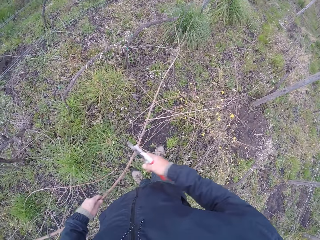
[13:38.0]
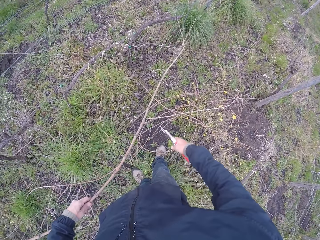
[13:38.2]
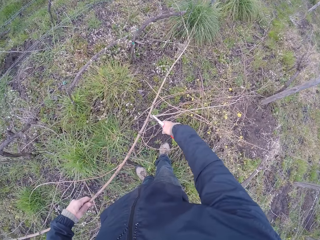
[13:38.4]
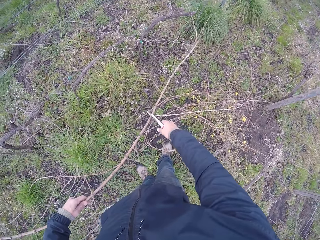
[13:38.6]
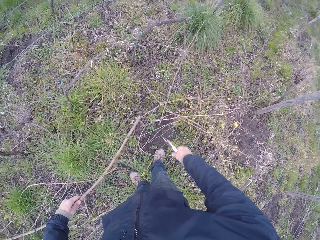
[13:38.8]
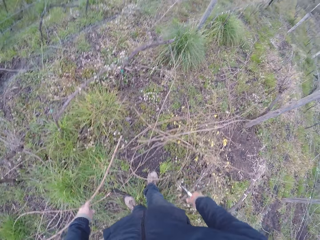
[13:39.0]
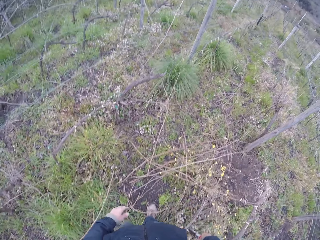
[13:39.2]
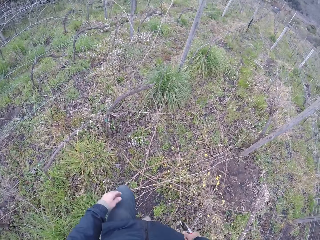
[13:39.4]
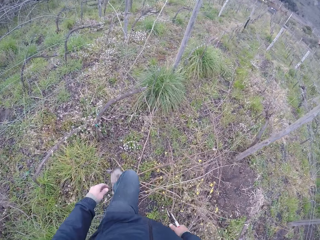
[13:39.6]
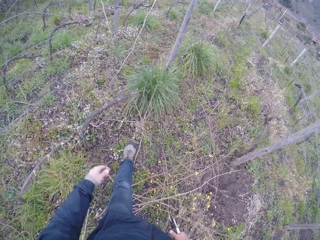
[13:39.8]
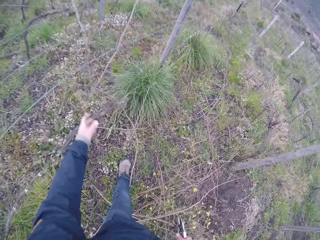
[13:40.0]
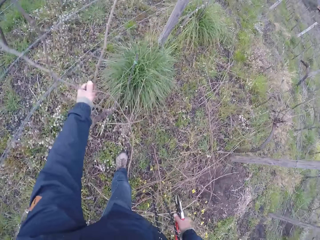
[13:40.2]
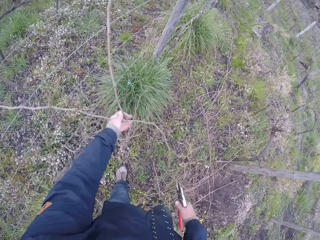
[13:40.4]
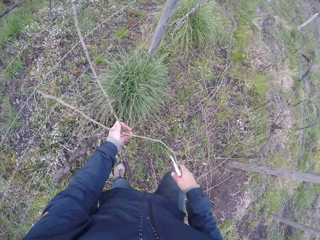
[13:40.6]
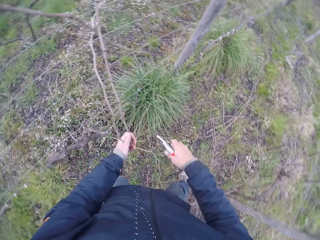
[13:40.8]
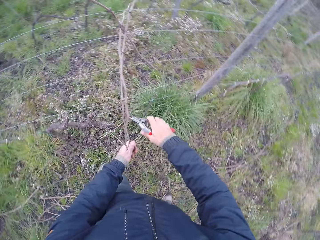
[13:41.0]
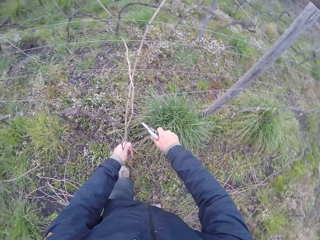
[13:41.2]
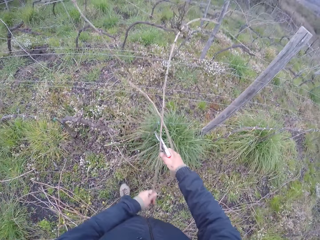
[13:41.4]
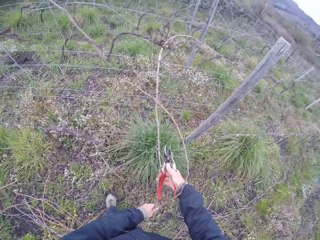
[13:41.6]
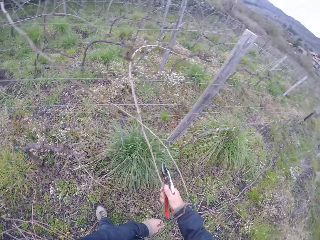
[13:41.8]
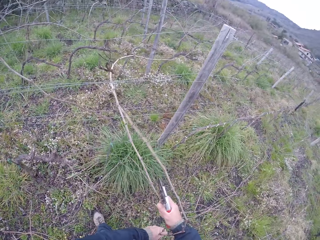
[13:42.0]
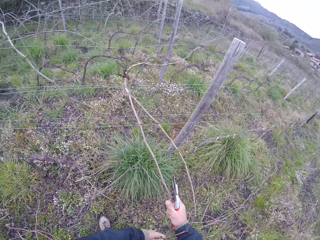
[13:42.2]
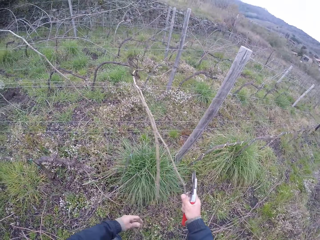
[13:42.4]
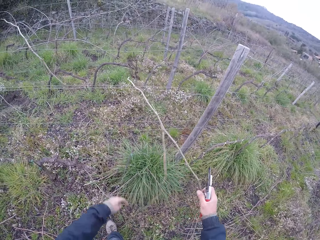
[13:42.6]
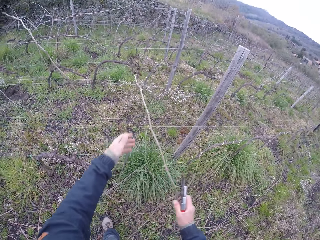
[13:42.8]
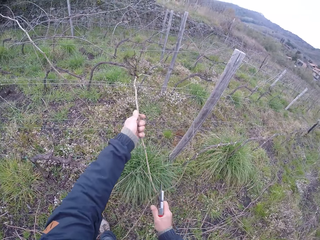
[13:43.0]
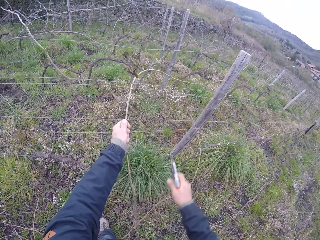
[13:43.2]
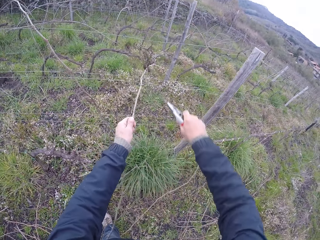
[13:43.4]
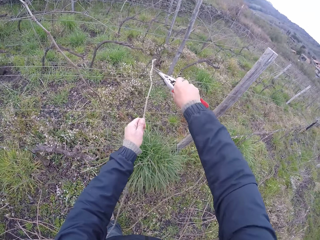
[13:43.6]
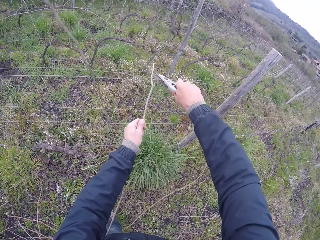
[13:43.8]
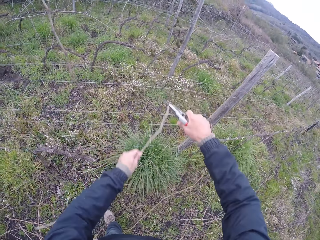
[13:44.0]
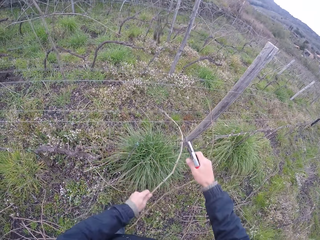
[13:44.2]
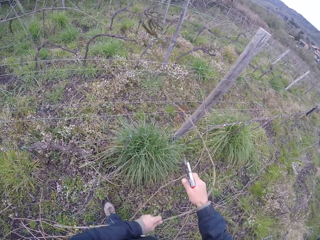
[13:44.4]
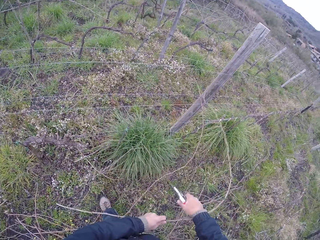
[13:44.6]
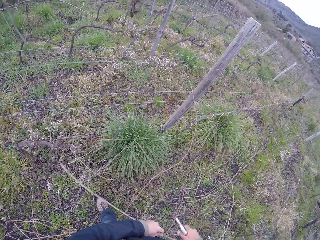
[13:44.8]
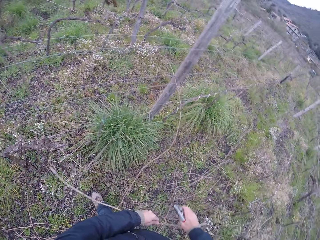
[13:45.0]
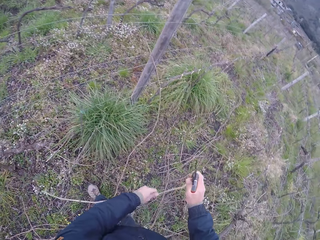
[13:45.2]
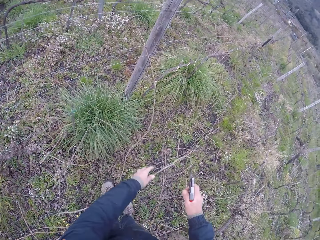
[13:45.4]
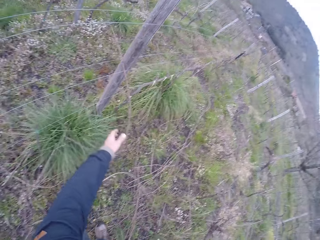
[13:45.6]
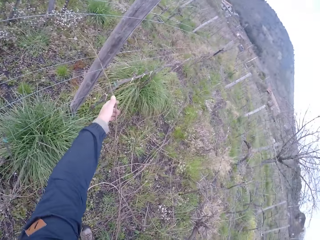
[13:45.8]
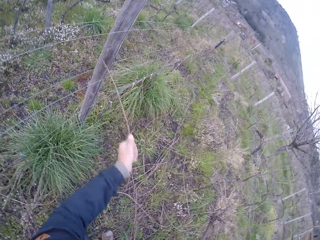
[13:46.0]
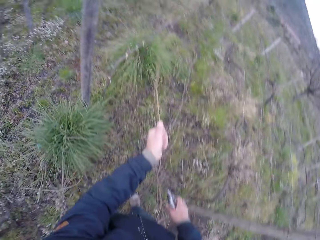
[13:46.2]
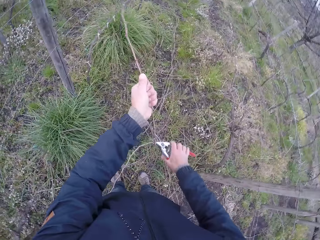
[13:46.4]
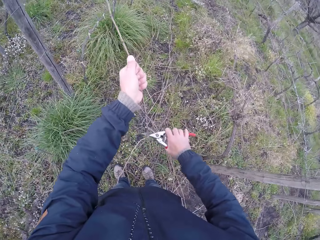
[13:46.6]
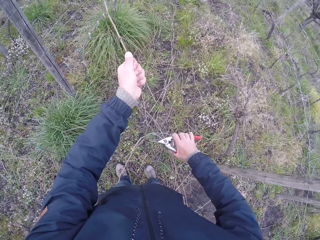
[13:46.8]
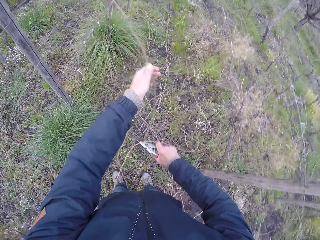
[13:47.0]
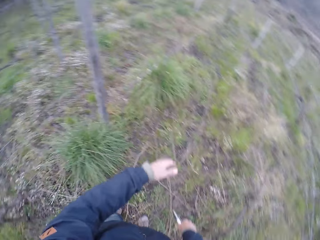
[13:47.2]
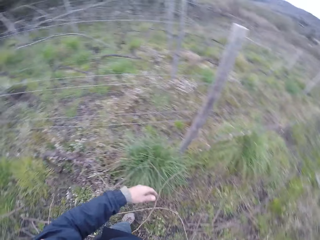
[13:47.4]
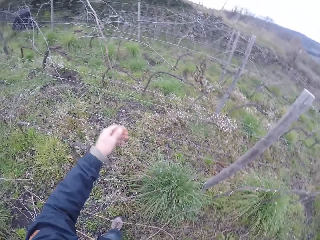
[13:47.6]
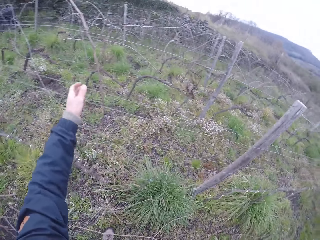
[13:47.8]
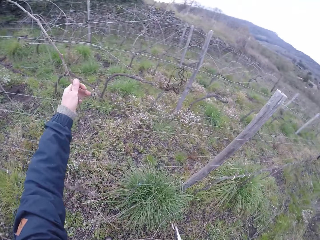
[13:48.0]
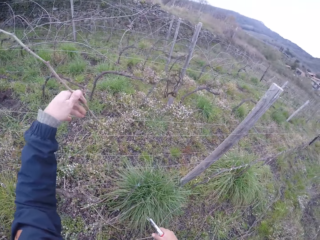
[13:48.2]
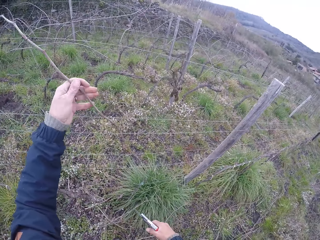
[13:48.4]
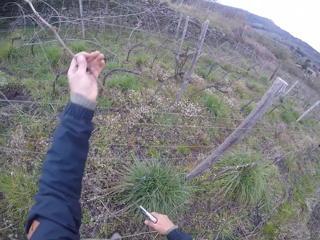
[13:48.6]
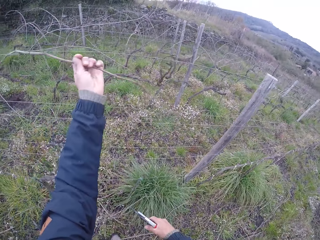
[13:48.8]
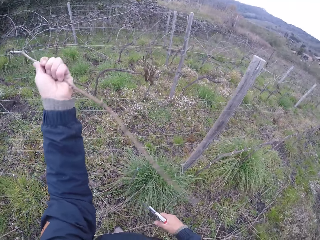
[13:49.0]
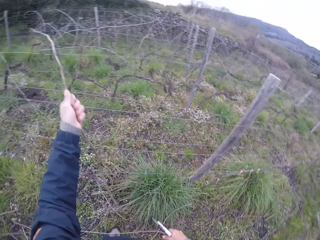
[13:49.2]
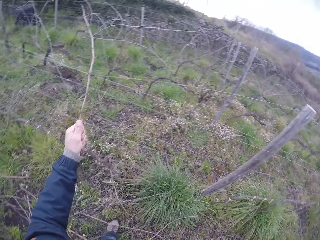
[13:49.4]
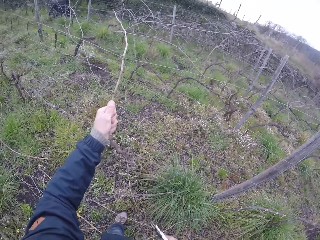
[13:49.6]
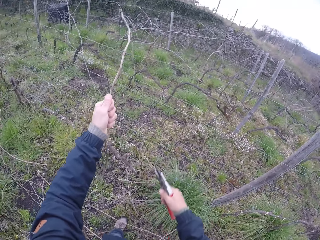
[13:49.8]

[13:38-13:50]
The camera wearer prunes the branch in his left hand with the pruner in his right hand. He drops the branch in his left hand on the ground. He pulls a branch from the wired fence with his left hand. He prunes the branch in his left hand with the pruner in his right hand. He drops the twigs to the ground with his left hand. He pulls a twig from a barbed fence with his left hand. He cuts the twig with the pruner in his right hand. He drops the twig to the ground with his left hand. He pulls a twig from the barbed fence with his left hand.

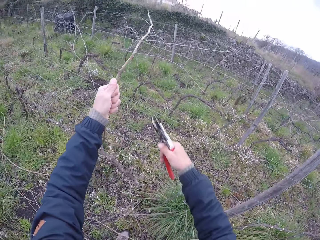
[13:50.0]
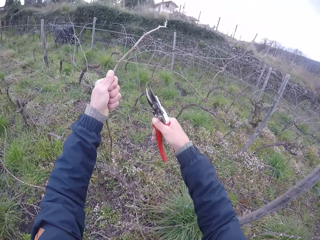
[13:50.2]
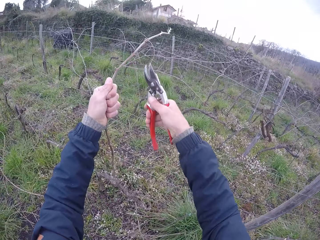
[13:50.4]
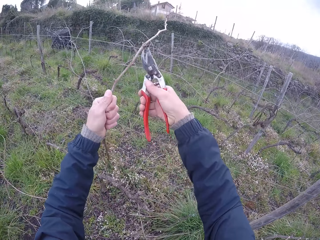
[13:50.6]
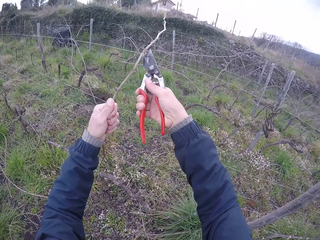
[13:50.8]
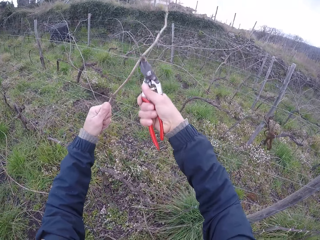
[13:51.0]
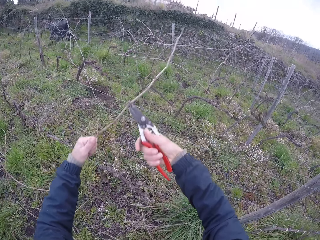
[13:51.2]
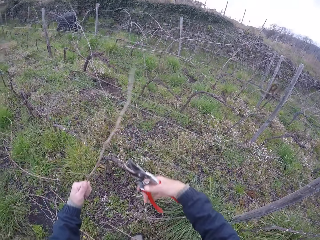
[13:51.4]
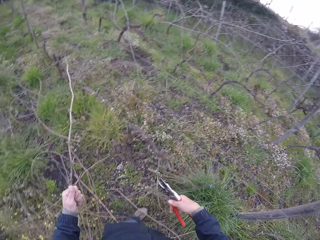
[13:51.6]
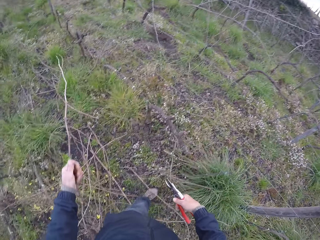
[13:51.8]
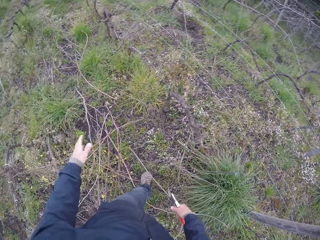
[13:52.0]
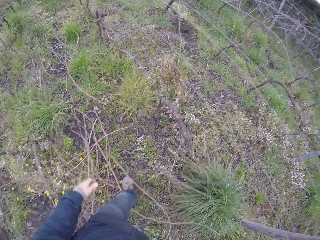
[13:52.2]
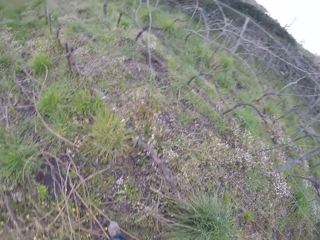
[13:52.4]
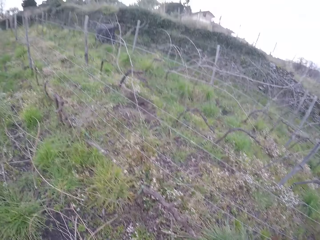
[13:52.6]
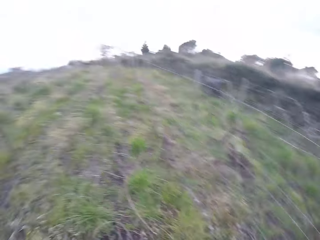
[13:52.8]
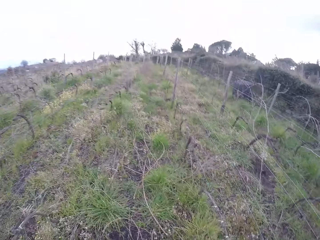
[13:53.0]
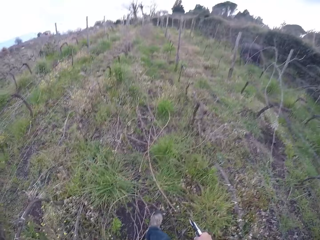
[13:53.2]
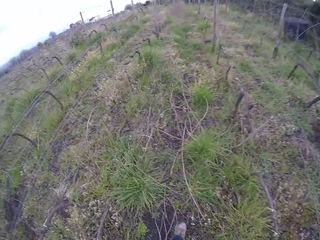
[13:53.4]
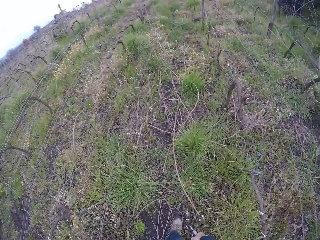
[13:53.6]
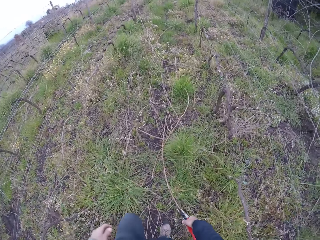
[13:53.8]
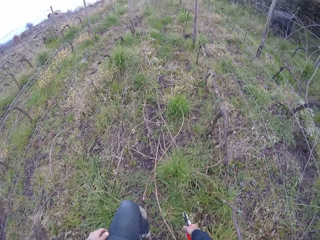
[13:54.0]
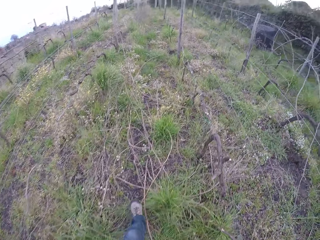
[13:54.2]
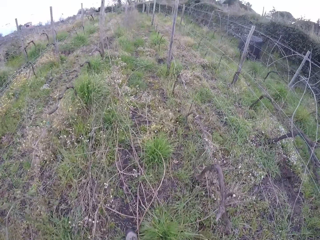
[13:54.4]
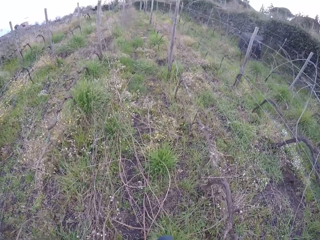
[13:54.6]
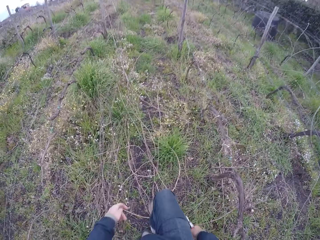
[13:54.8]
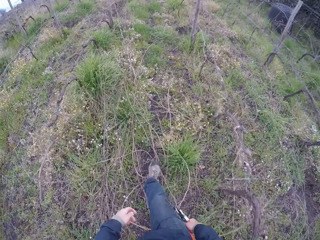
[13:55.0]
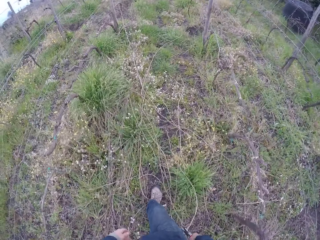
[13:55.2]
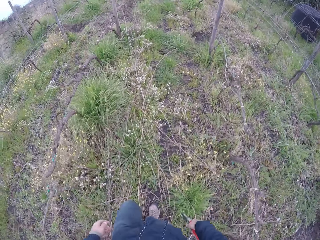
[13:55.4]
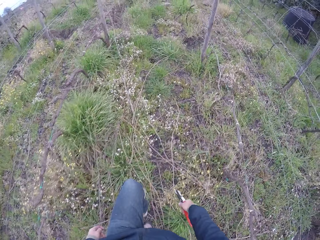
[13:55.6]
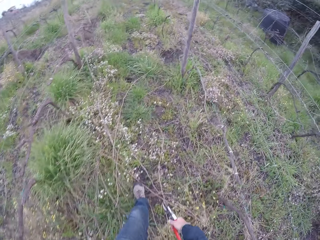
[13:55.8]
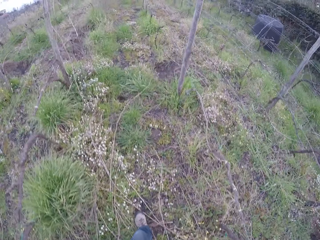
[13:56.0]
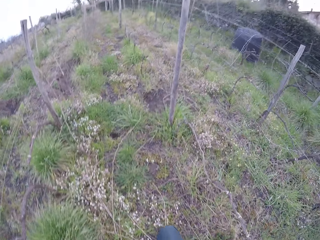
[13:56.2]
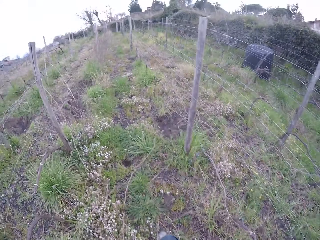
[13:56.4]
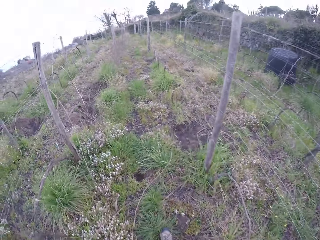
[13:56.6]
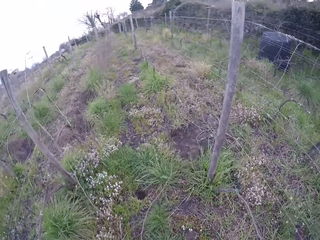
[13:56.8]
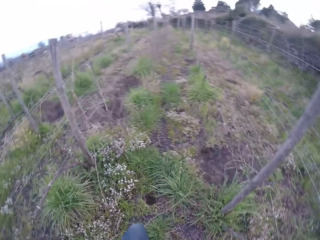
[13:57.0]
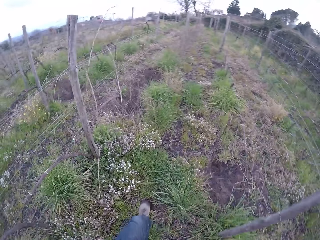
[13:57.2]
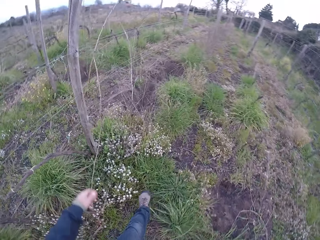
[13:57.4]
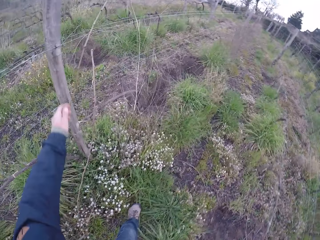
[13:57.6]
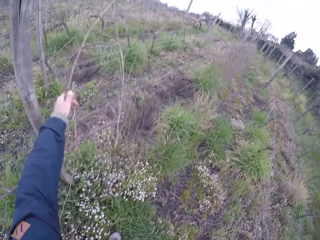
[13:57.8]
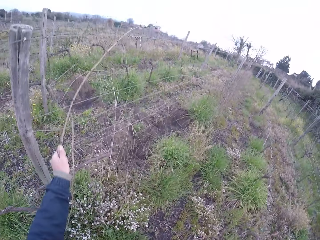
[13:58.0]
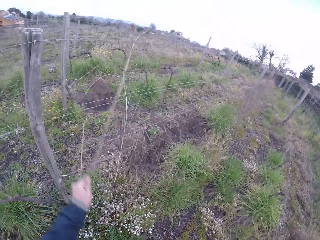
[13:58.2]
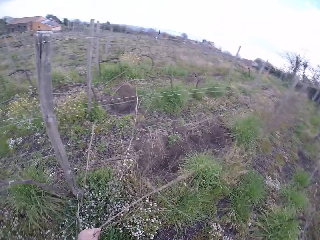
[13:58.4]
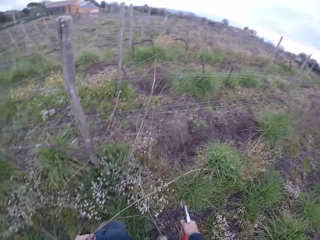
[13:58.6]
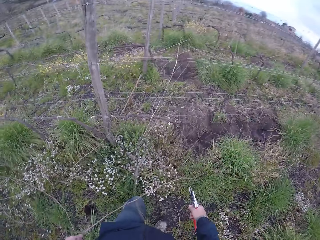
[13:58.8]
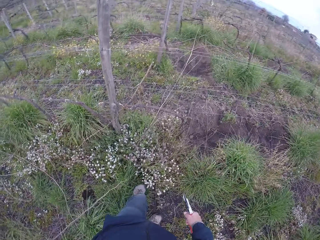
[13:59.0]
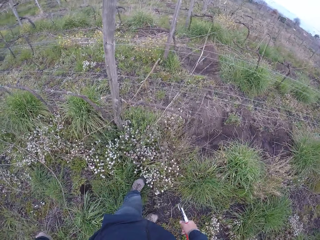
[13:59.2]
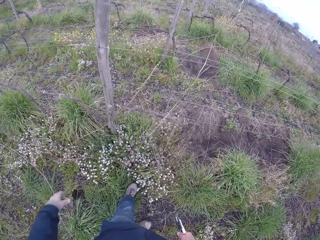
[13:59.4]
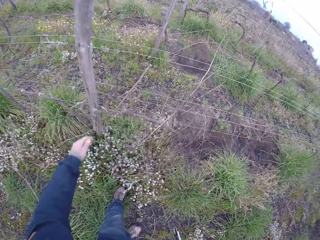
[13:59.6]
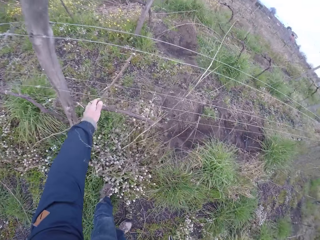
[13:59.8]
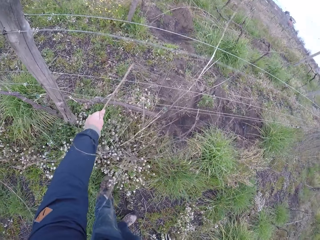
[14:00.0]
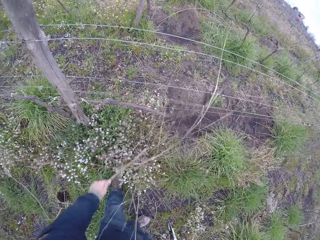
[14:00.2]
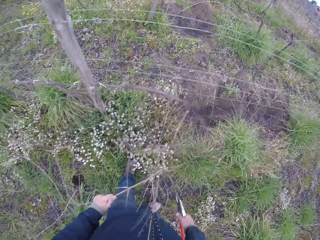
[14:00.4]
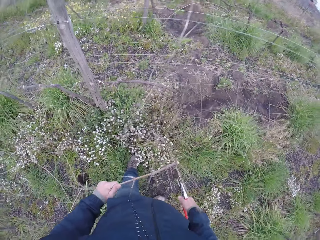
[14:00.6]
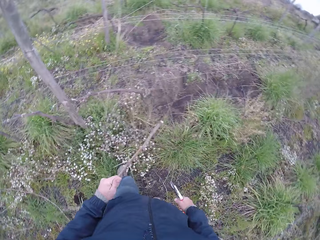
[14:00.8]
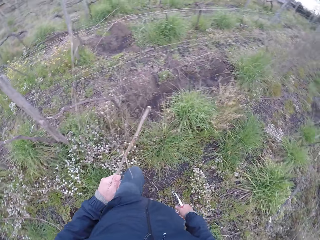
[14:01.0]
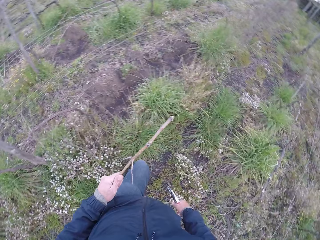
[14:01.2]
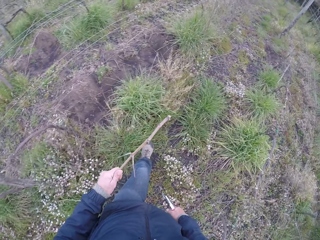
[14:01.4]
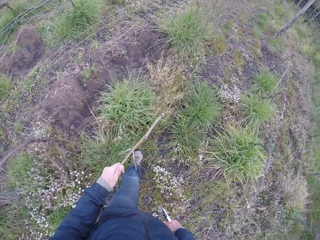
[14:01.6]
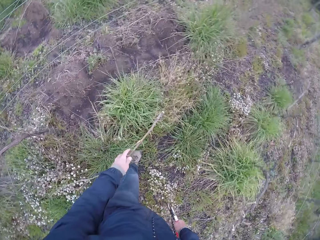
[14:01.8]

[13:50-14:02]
The camera wearer cuts the twig with the pruner in his right hand. He drops the twig to the ground with his left hand. He walks at the field. He removes twigs from the barbed fence with his left hand. He grabs a twig.
